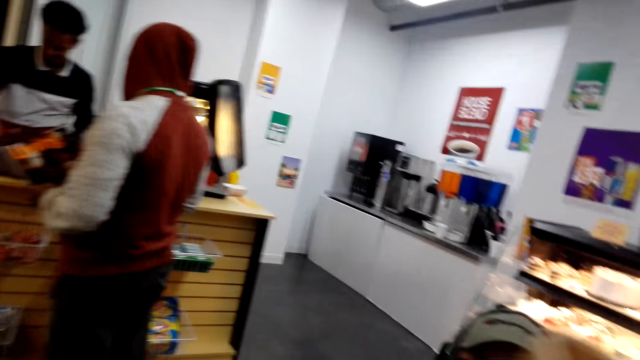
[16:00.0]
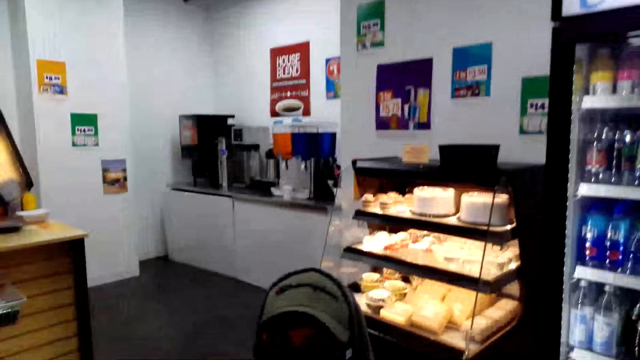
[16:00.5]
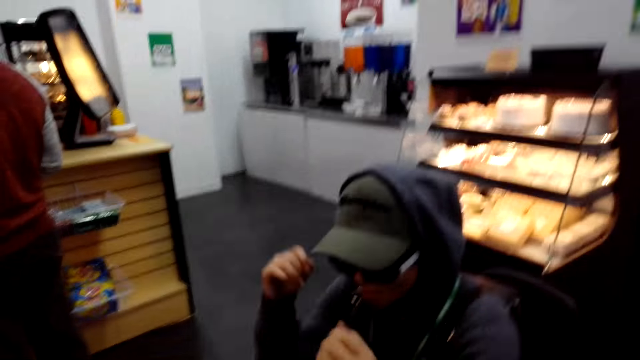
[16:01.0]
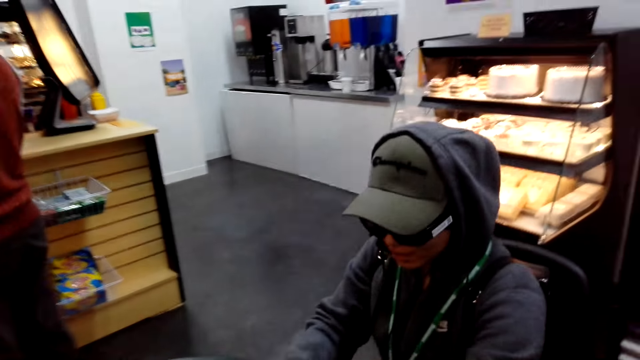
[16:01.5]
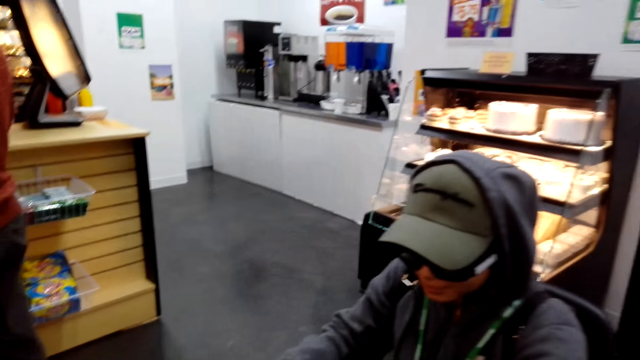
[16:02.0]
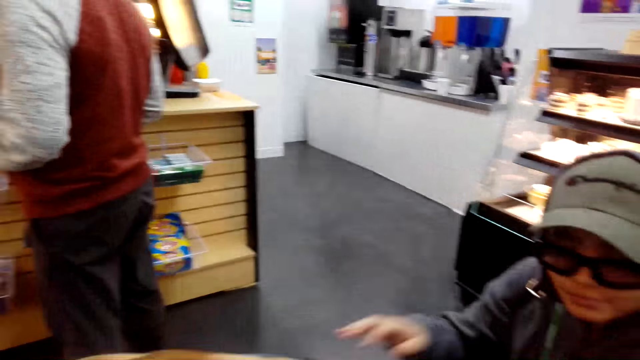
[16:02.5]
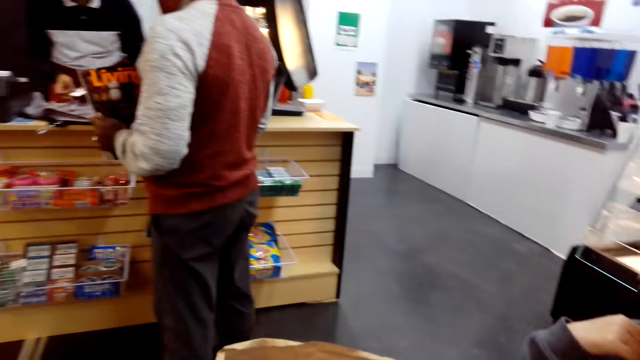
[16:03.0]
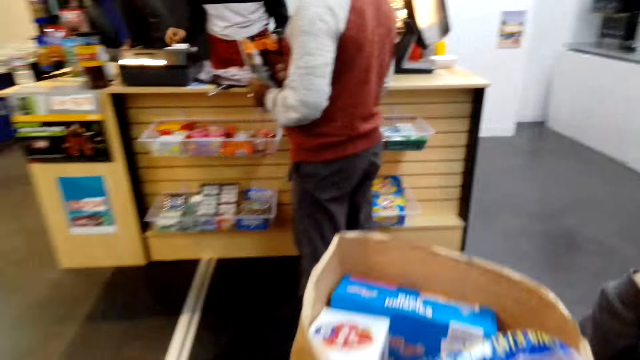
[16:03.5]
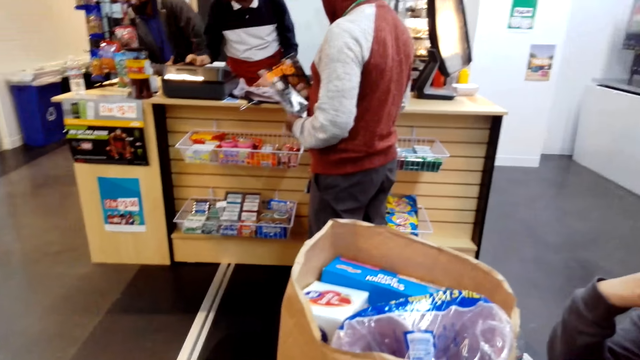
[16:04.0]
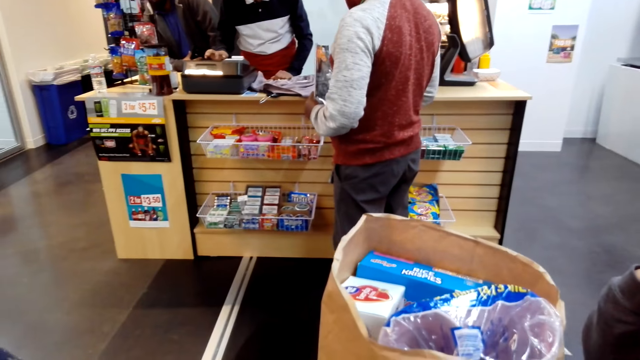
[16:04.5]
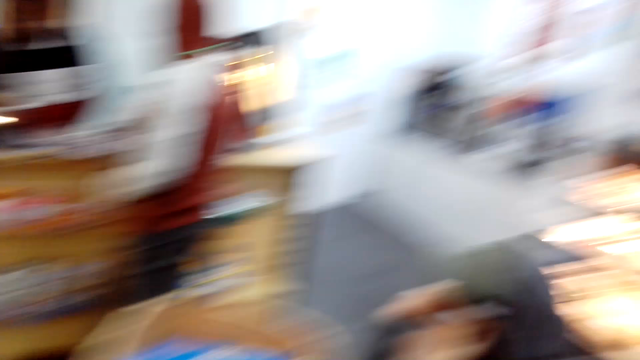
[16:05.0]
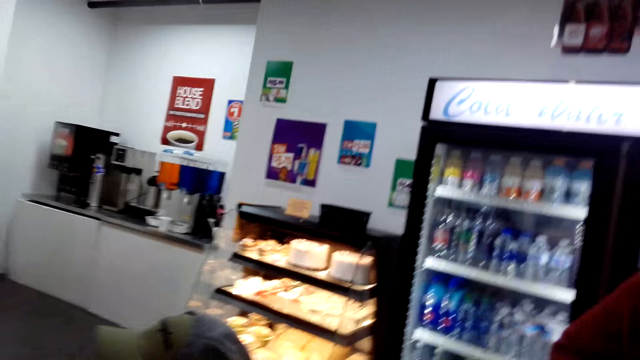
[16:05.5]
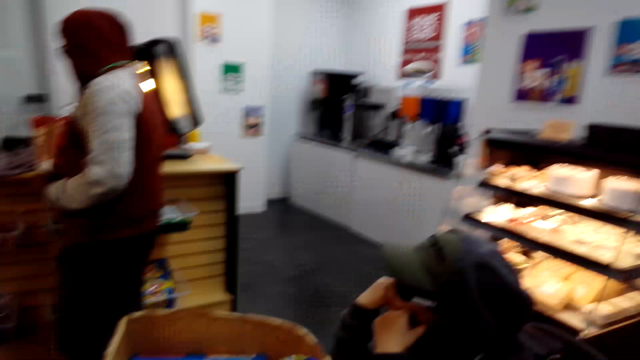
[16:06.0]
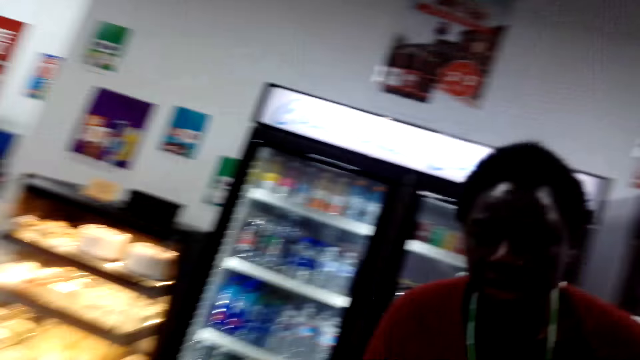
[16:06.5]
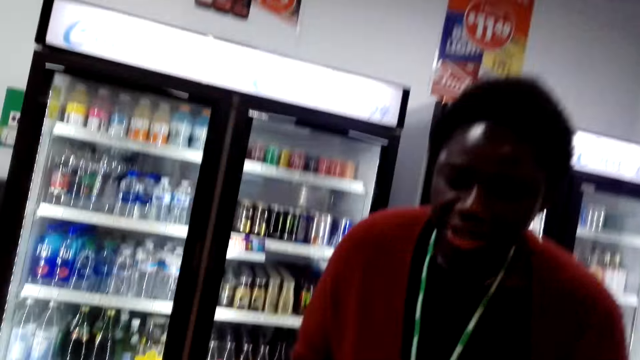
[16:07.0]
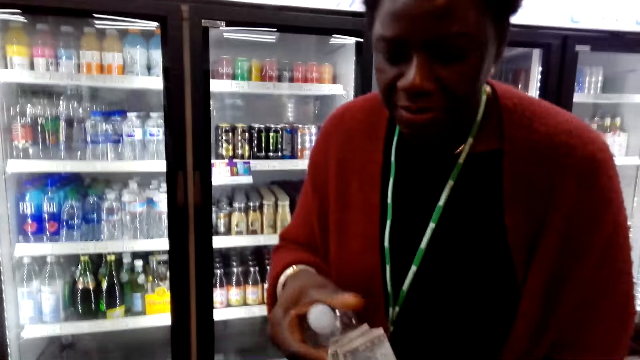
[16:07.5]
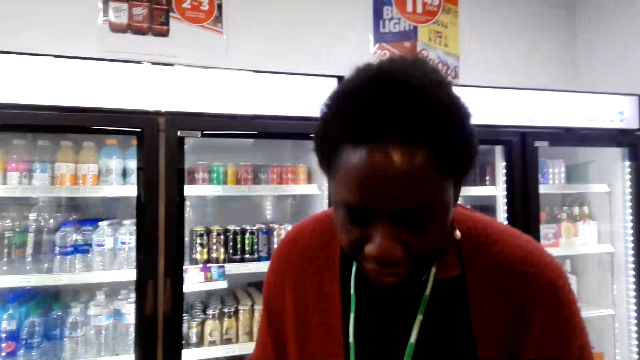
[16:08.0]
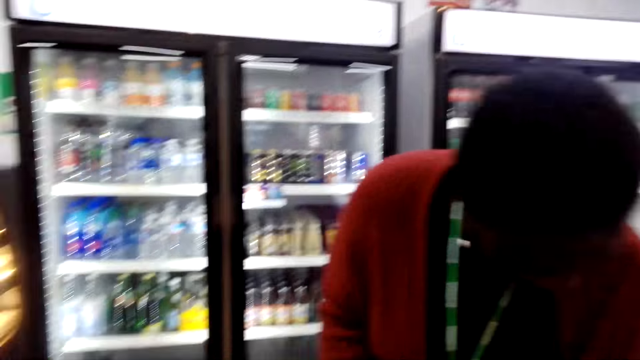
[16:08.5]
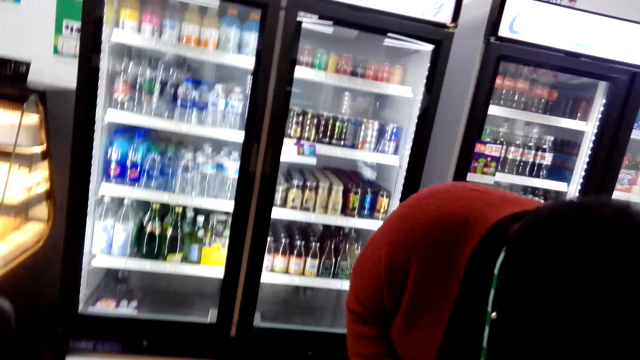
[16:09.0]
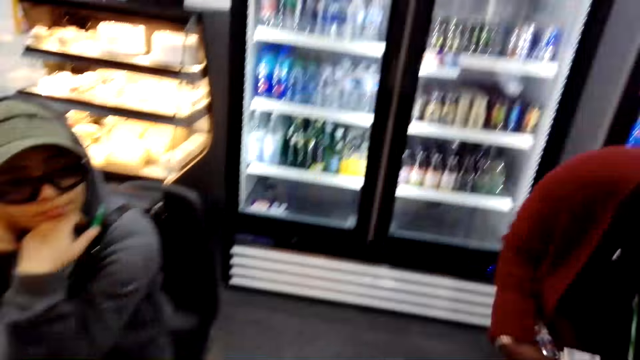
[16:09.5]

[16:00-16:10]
The camera wearer walks around the supermarket. They converse with a man. They give a woman the paper with shopping. They look around the supermarket and move the camera around. Another woman converses with the camera wearer.

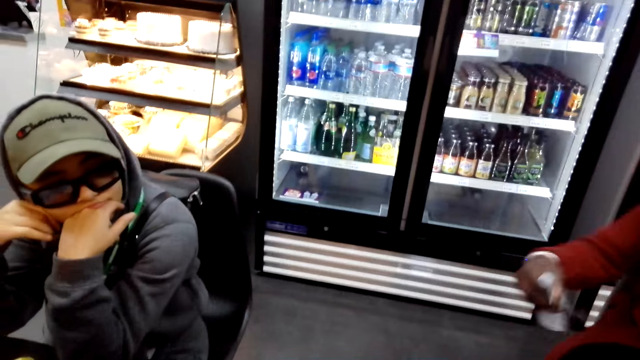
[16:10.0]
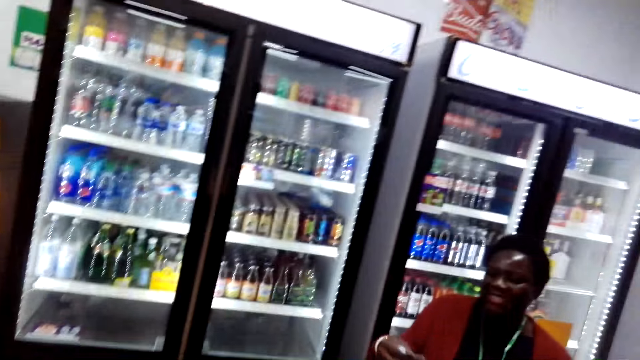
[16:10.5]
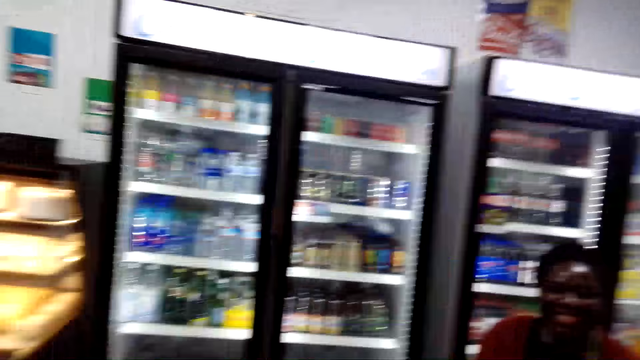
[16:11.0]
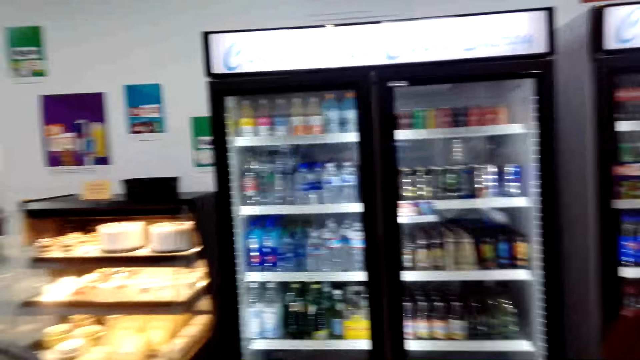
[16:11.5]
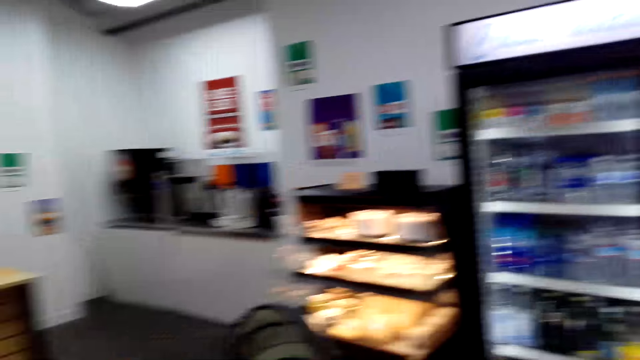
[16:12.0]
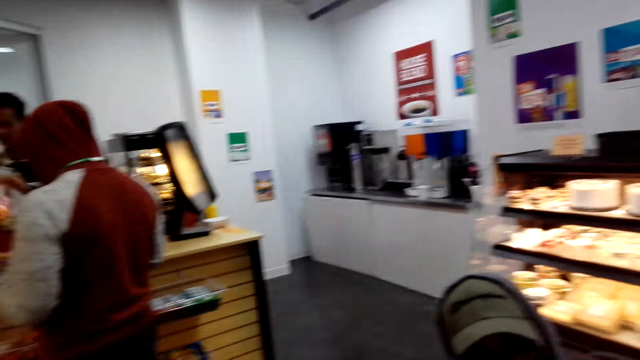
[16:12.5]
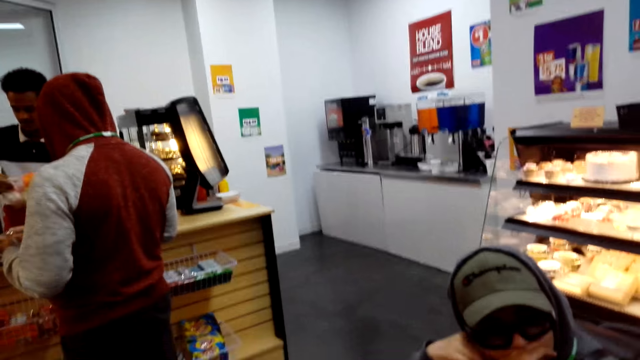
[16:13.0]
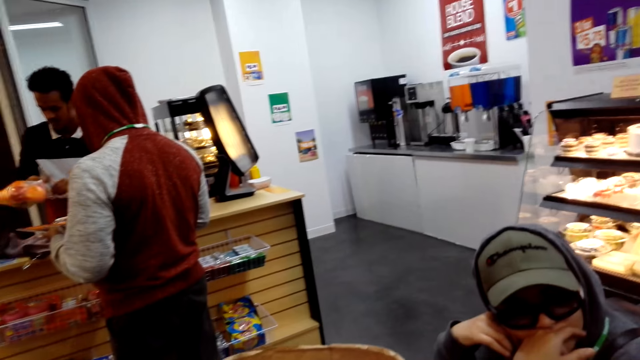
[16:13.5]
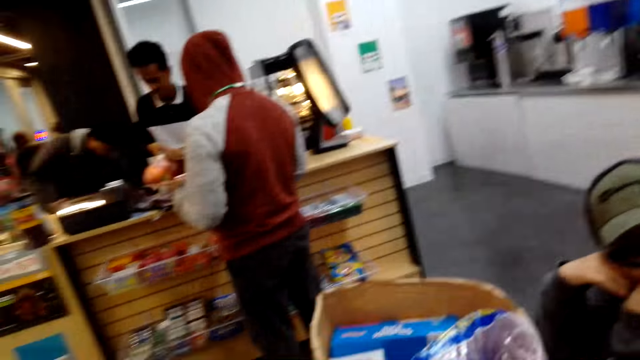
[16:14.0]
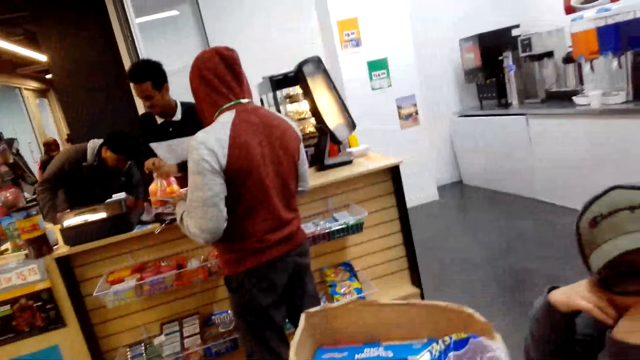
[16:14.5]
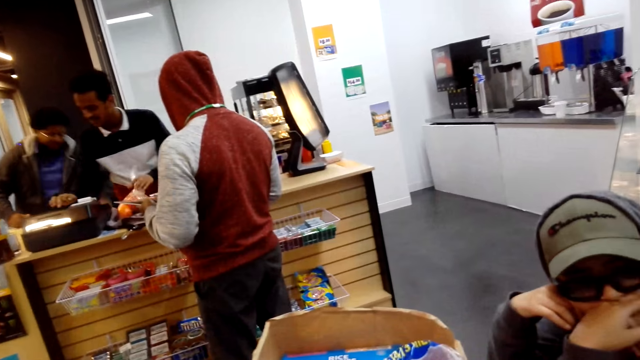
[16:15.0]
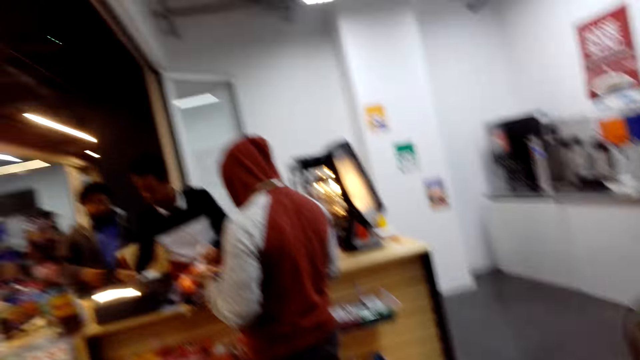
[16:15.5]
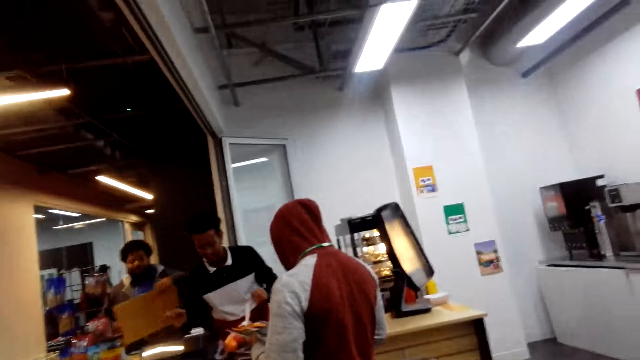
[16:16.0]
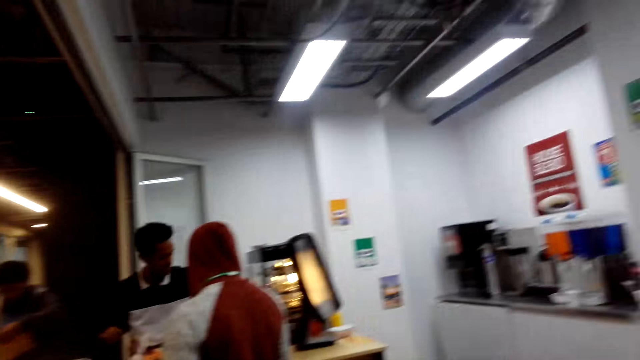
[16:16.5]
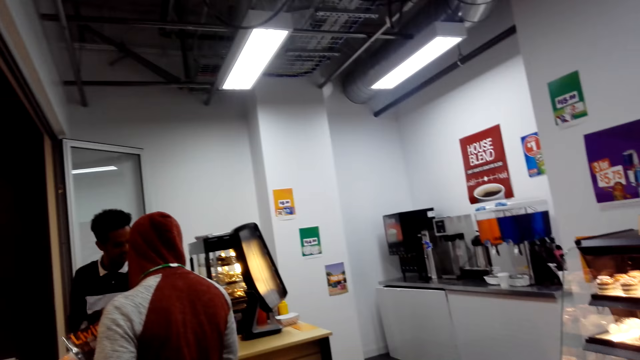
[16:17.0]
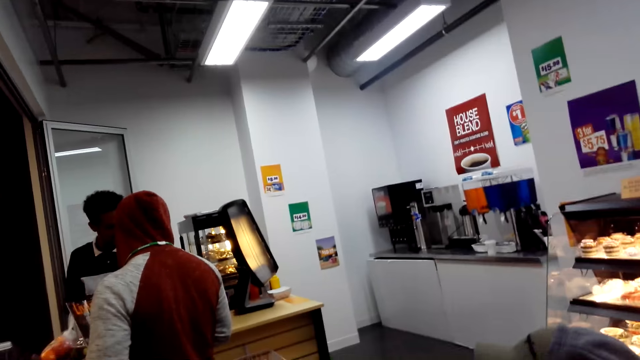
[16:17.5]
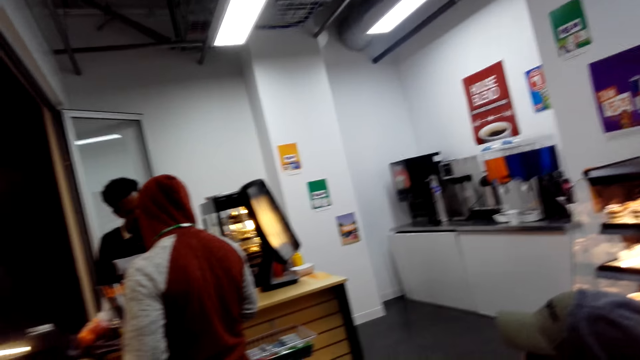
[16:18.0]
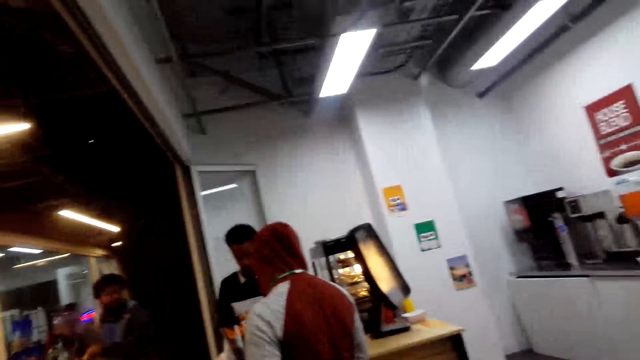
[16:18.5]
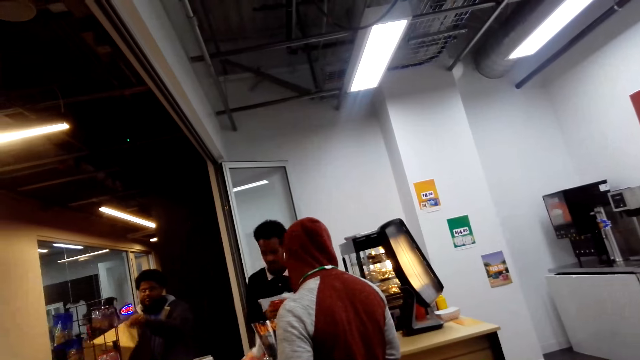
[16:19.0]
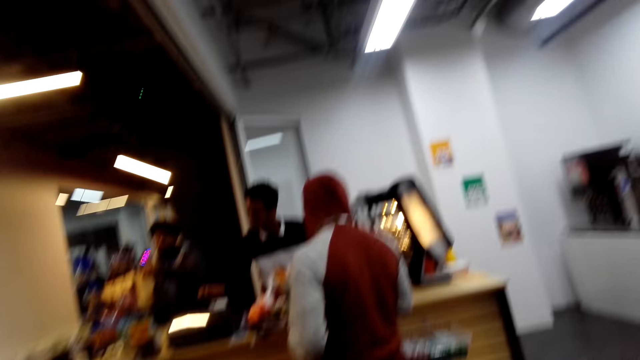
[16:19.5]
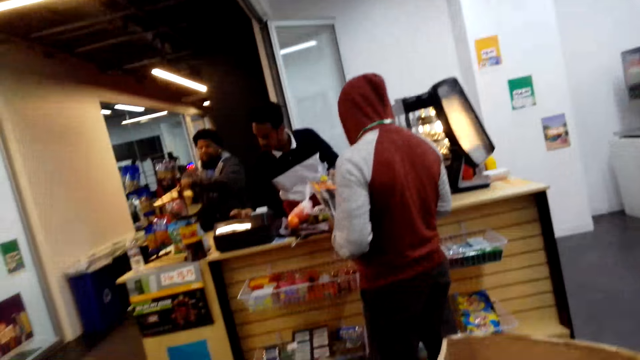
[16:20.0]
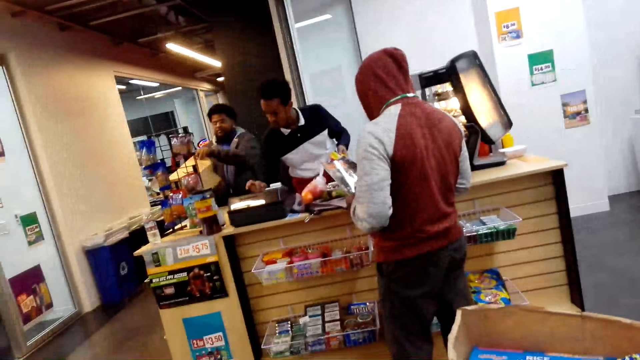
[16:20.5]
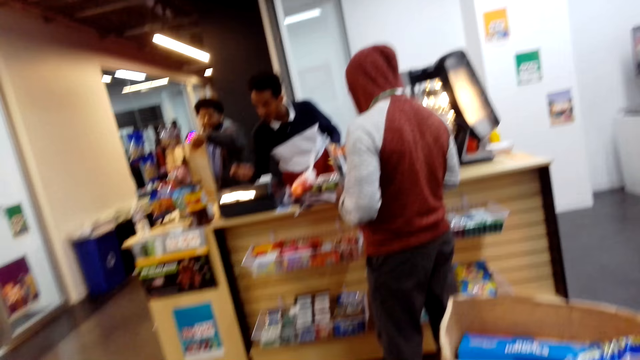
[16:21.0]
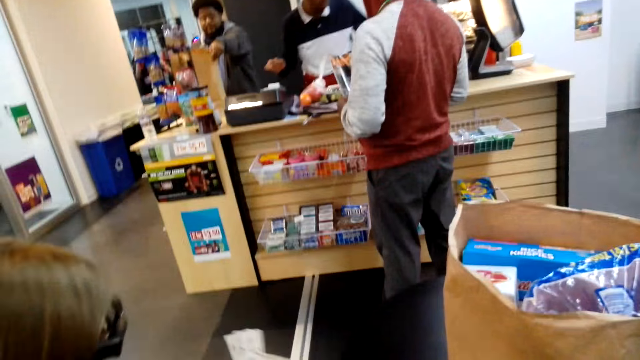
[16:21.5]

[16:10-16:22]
The camera wearer converses with a woman. They look around the supermarket and move the camera around.
